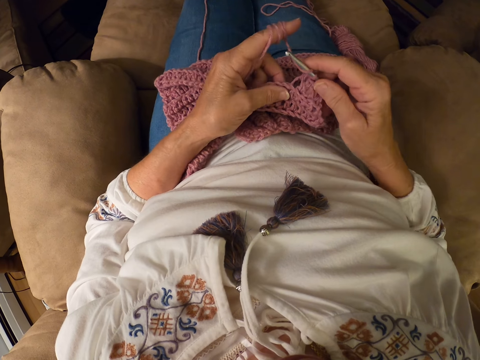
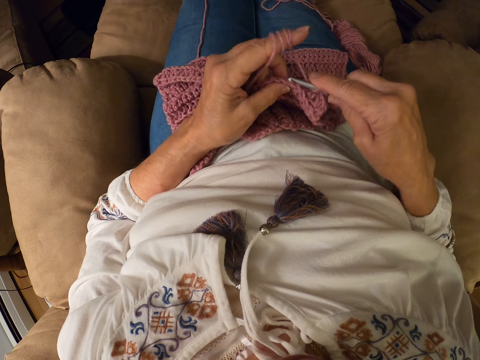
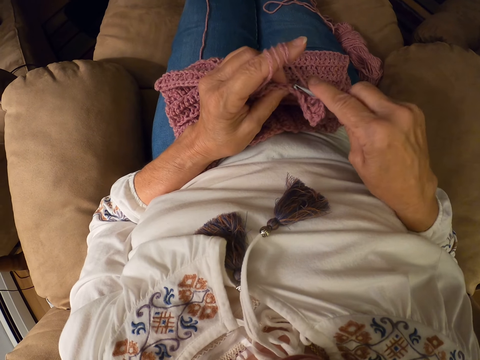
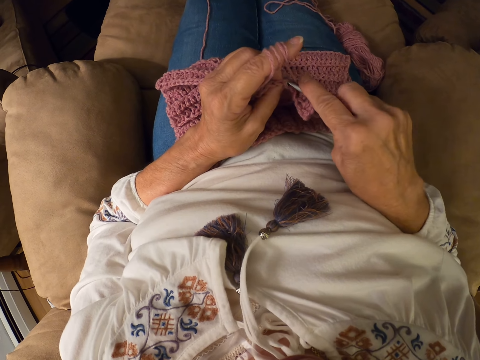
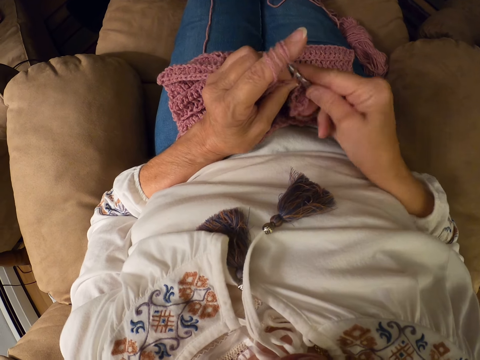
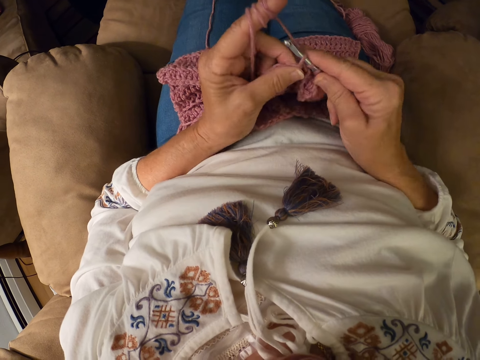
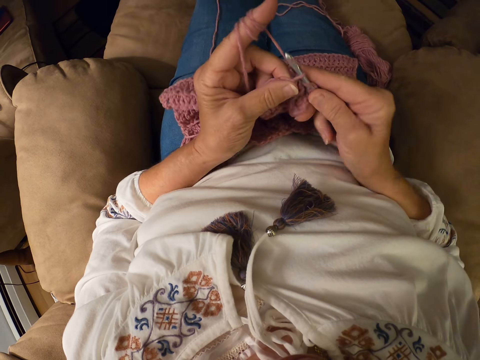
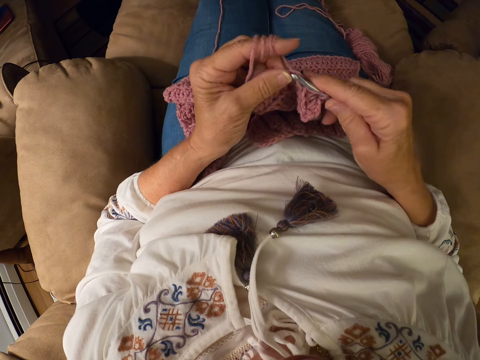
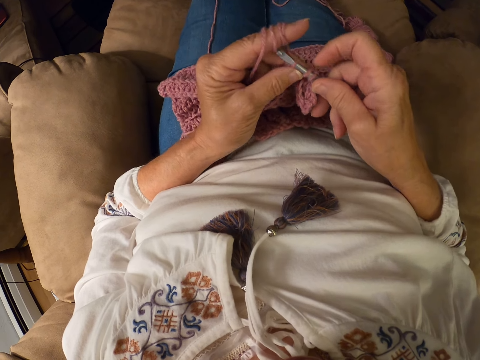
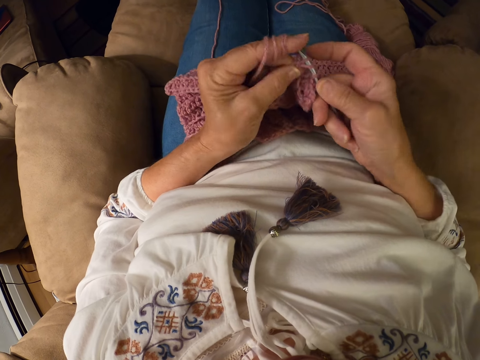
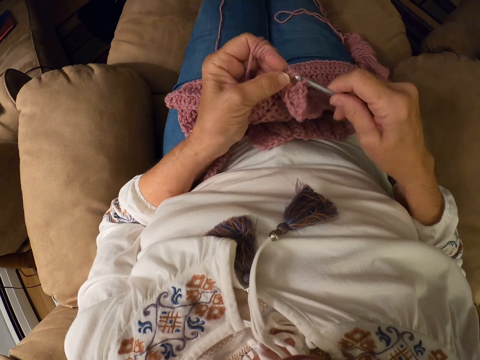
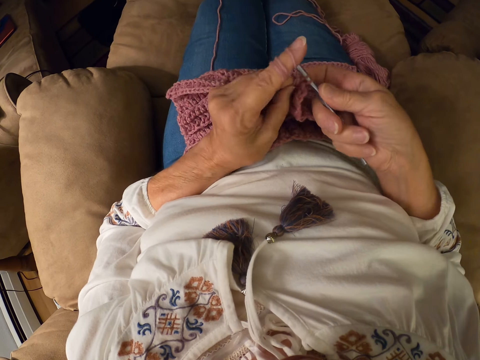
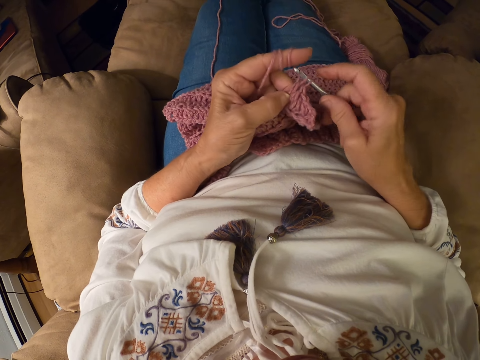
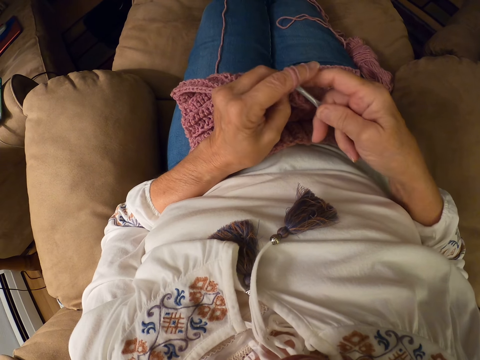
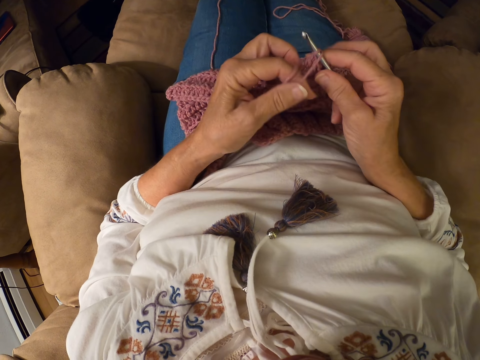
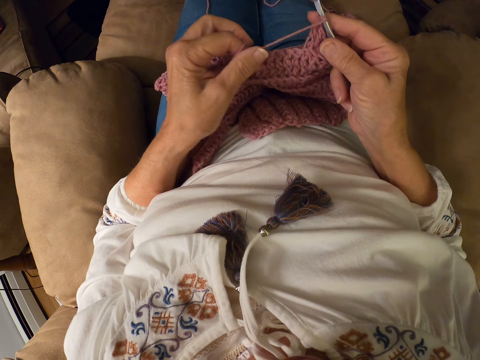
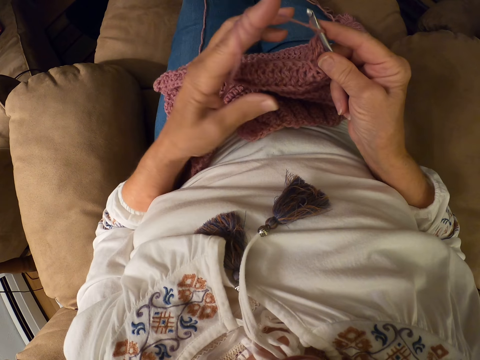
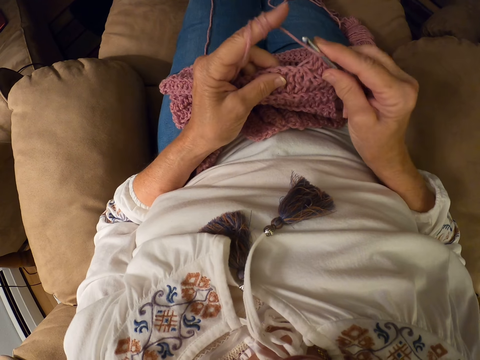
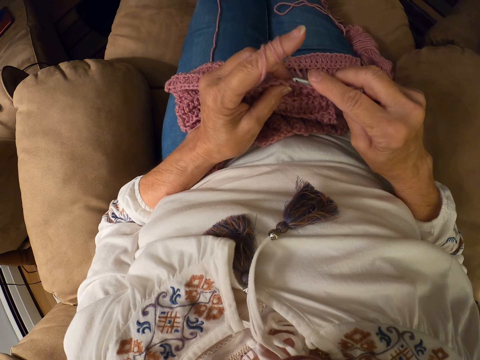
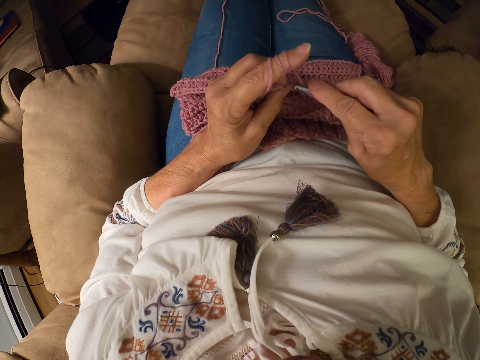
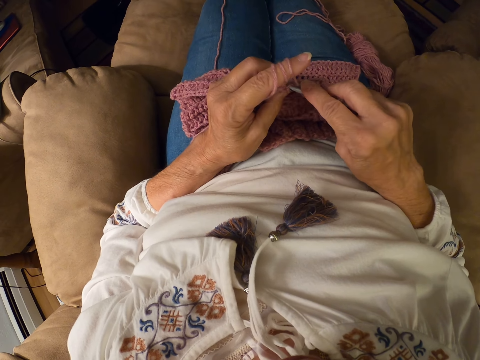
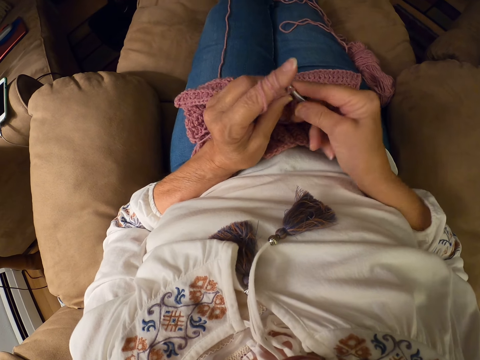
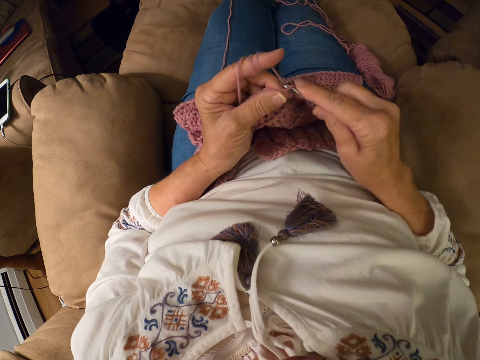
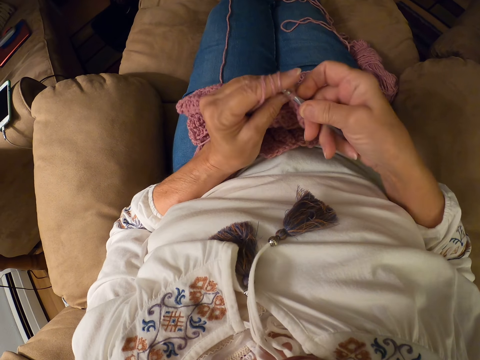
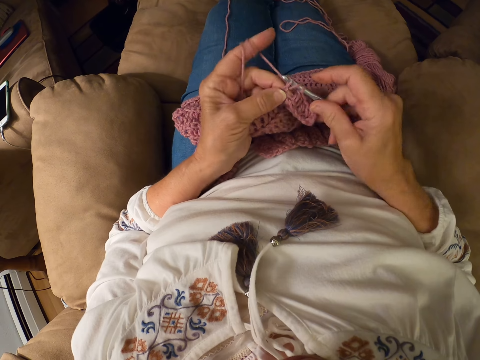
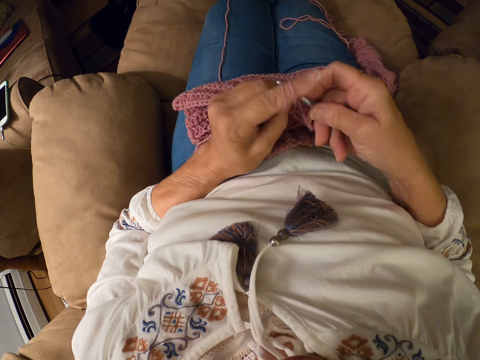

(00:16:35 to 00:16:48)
The camera wearer crochets with the yarn. She rolls the yarn around her left index finger. She crochets with the yarn.

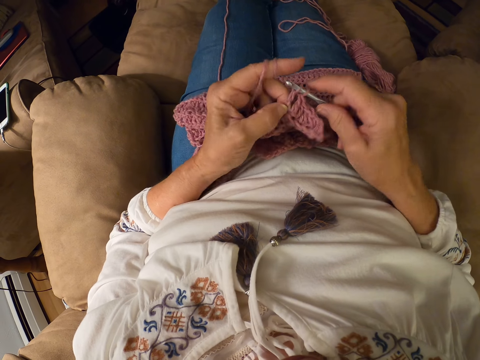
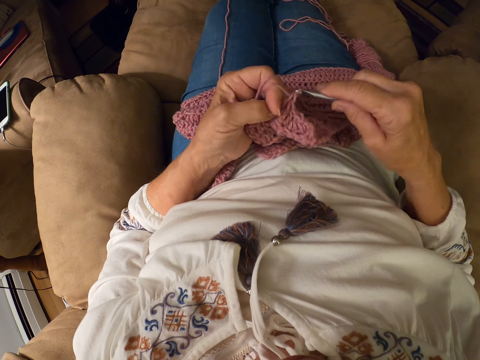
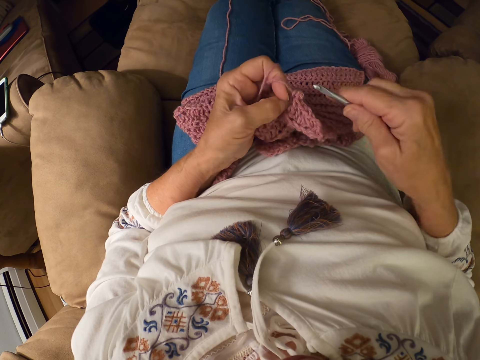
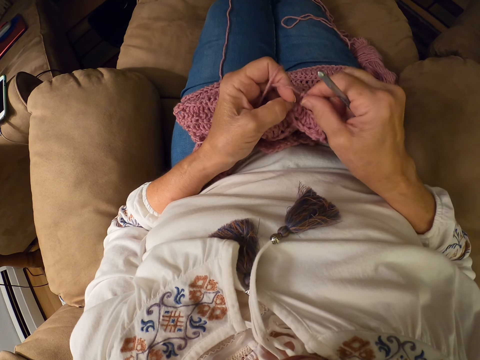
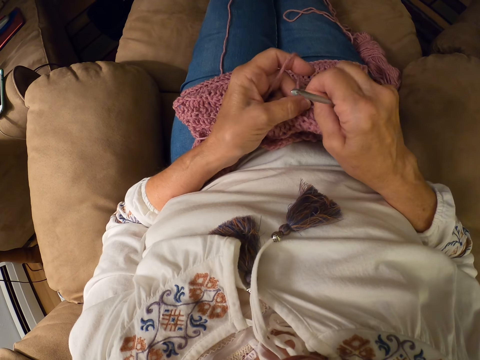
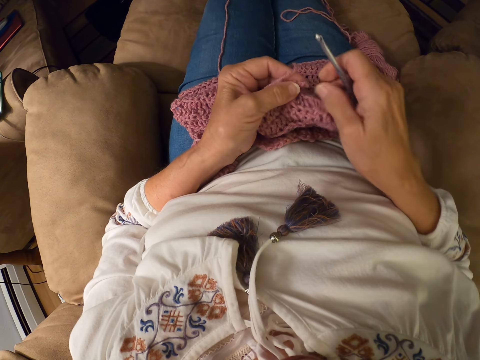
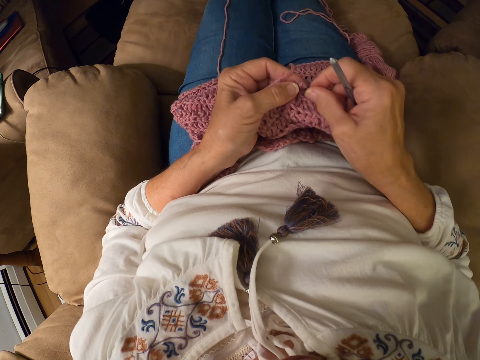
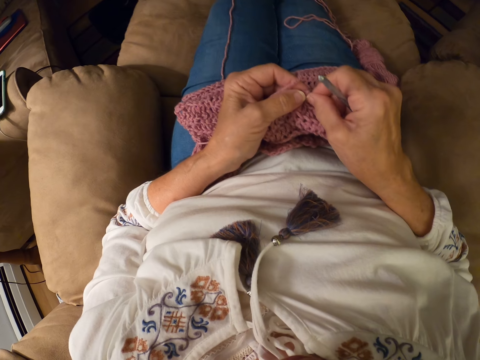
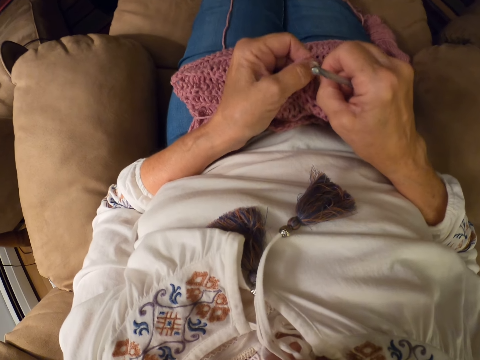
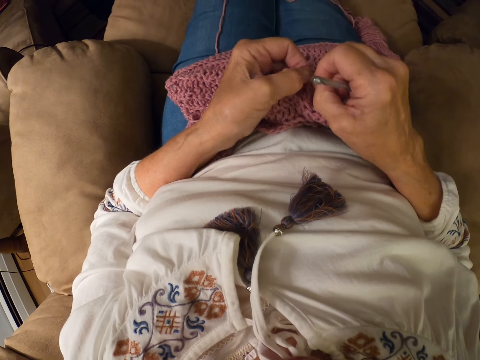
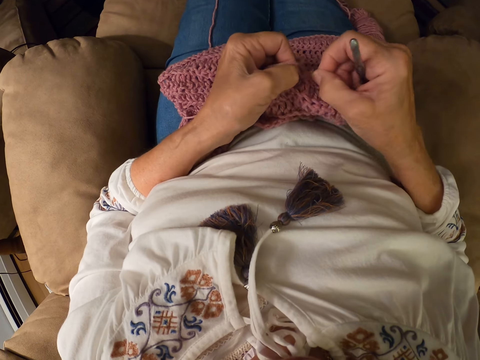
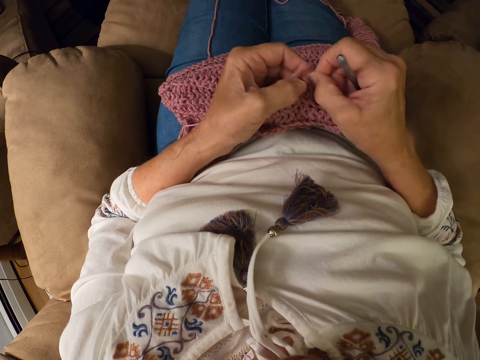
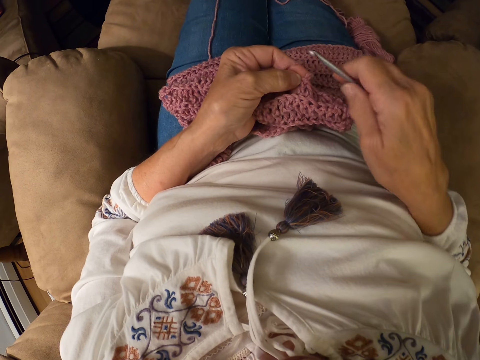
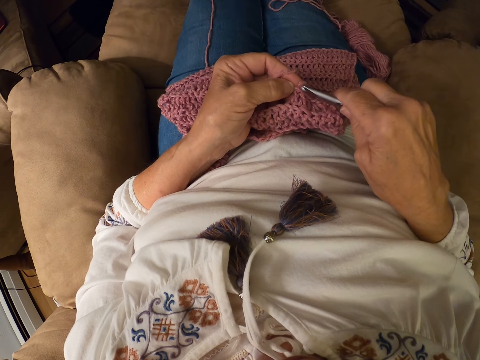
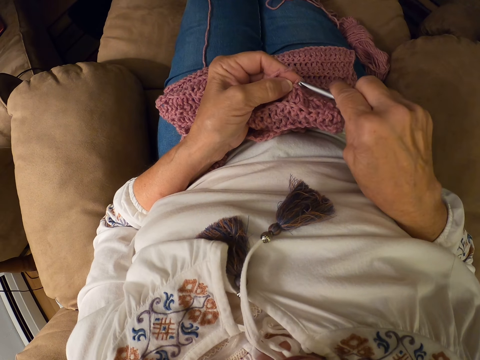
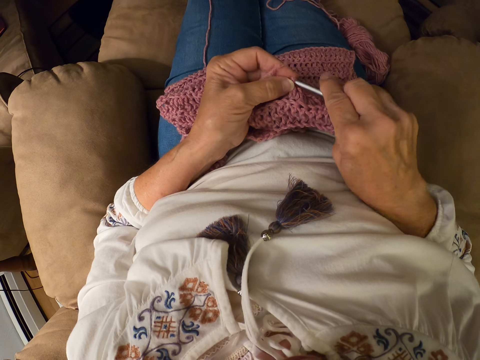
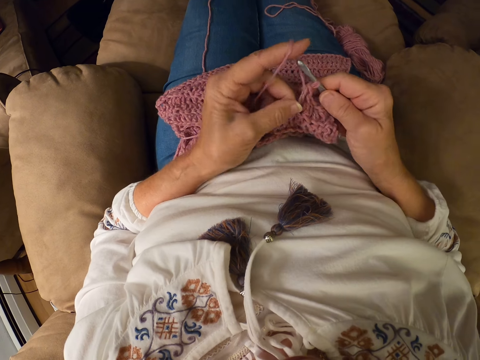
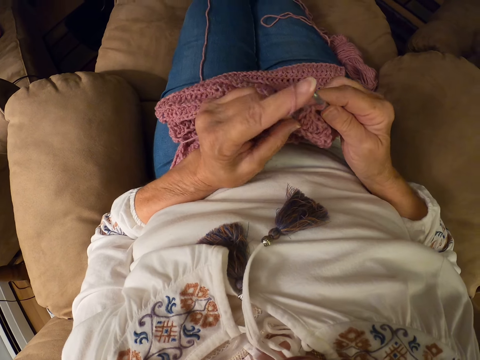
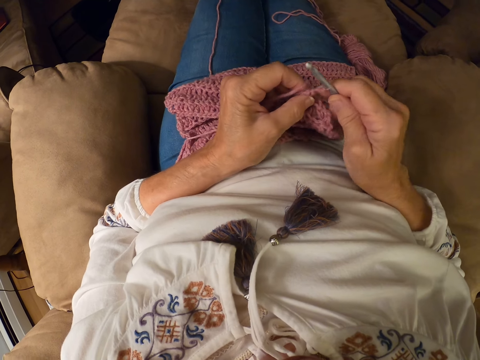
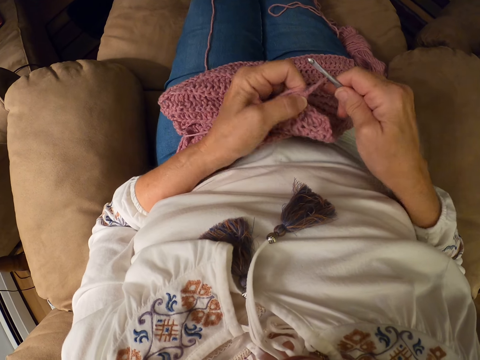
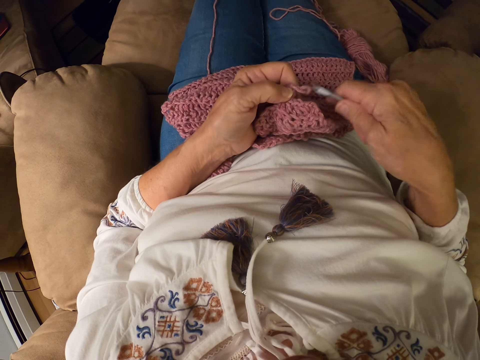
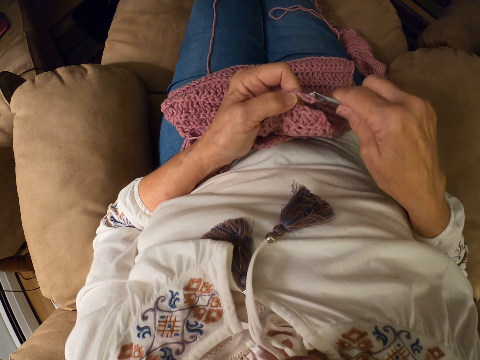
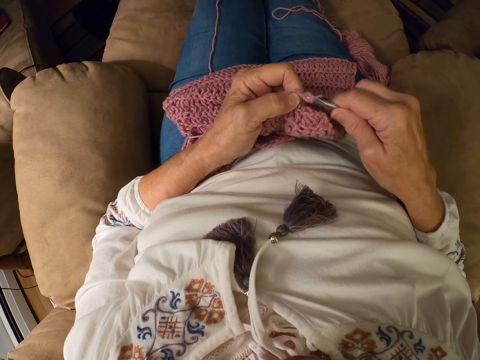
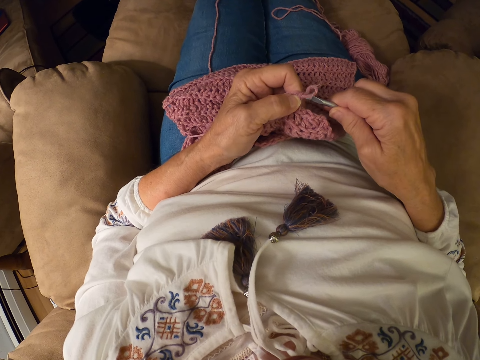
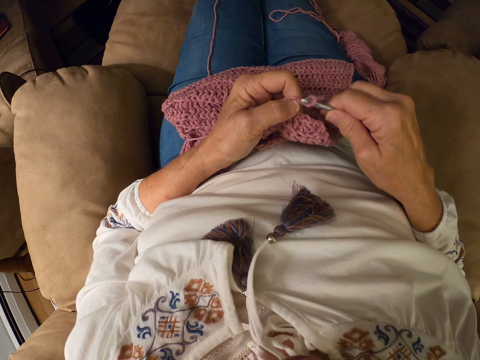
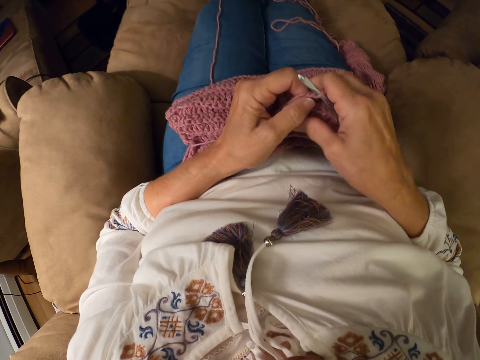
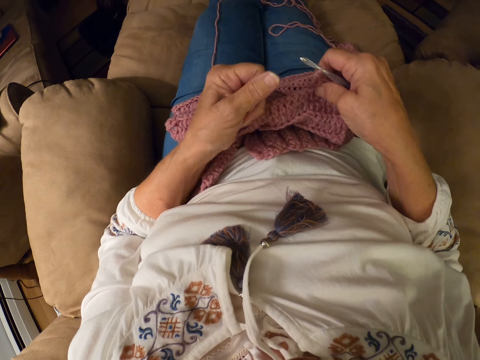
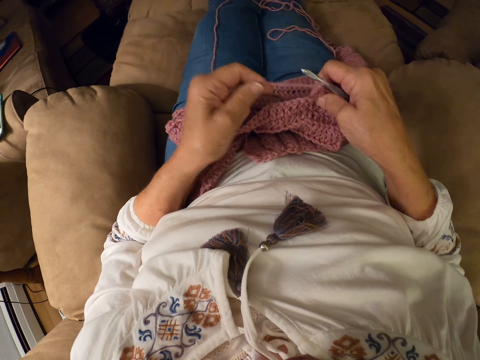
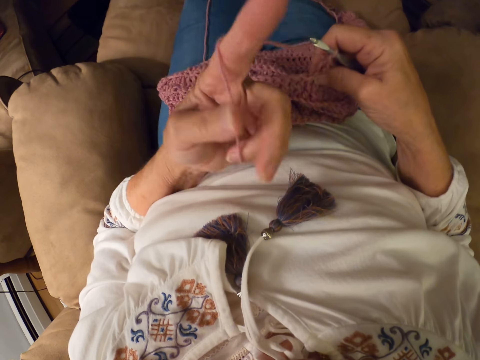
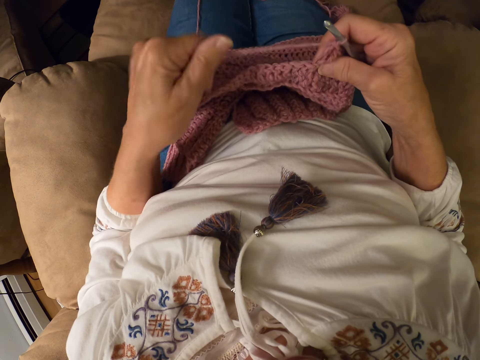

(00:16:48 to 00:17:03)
The camera wearer adjusts the yarn with both hands. She holds the sweater fabric. She pierces the sweater fabric with the crochet hook. She crochets with the yarn. She removes the crochet hook from the sweater fabric. She pierces the sweater fabric with the crochet hook. She rolls the yarn around her left index finger.
